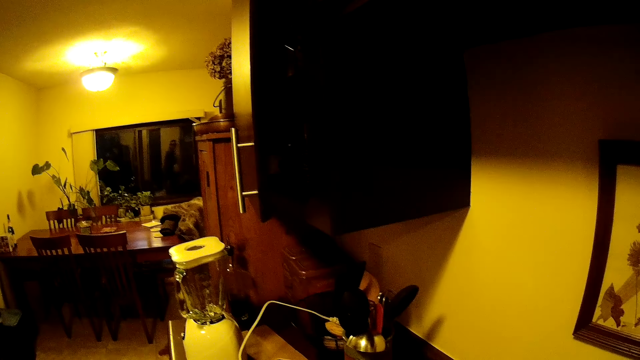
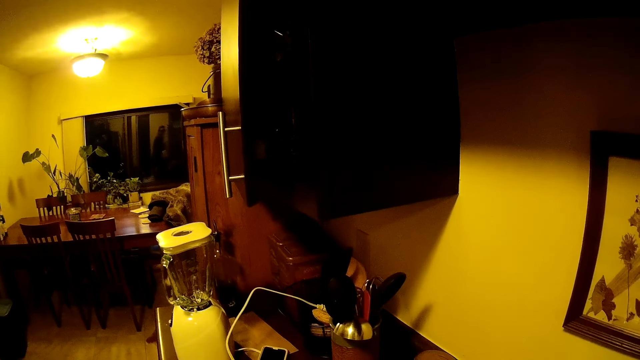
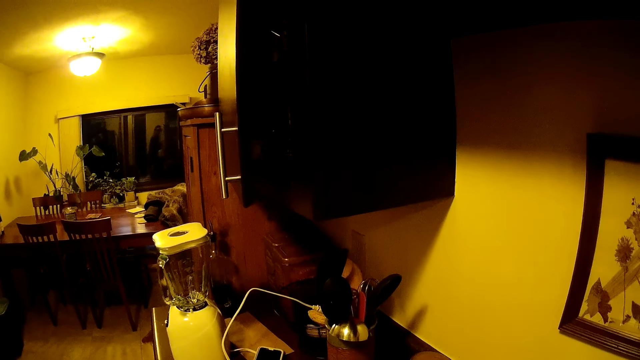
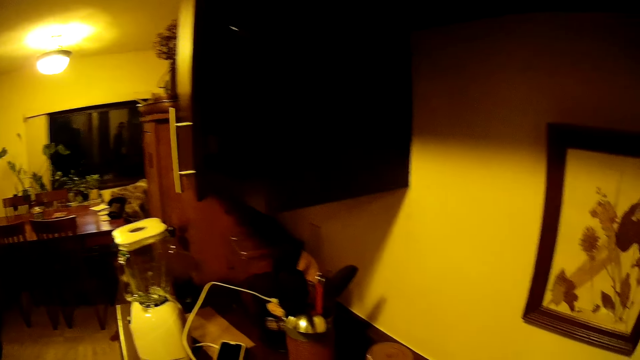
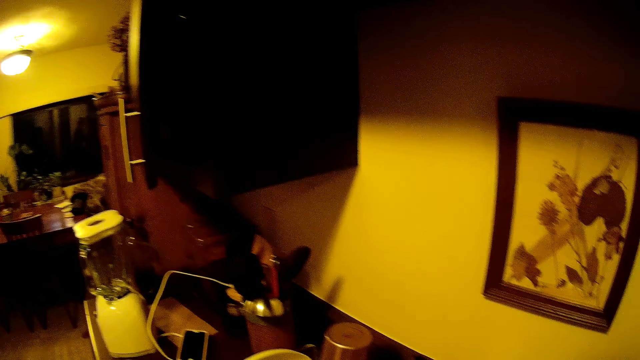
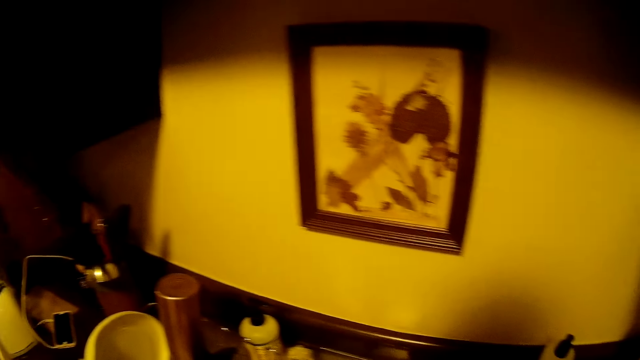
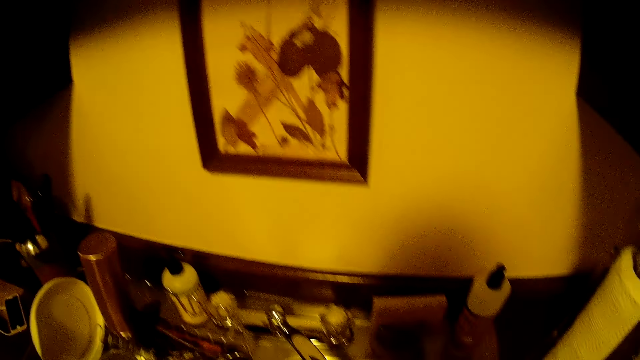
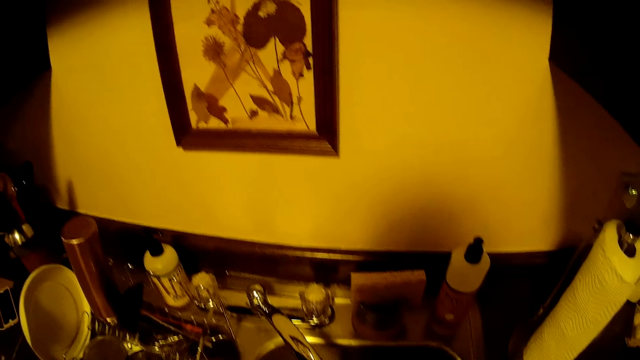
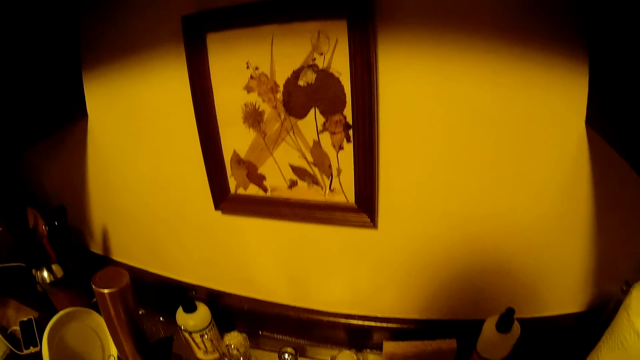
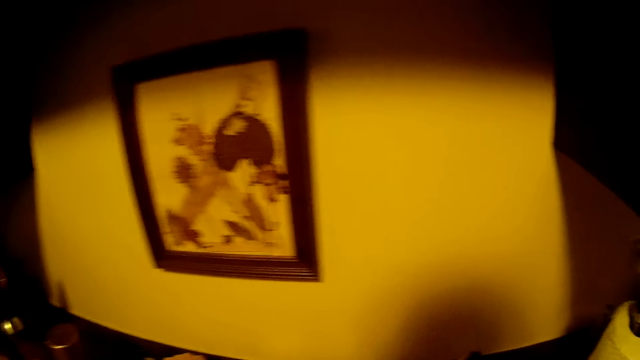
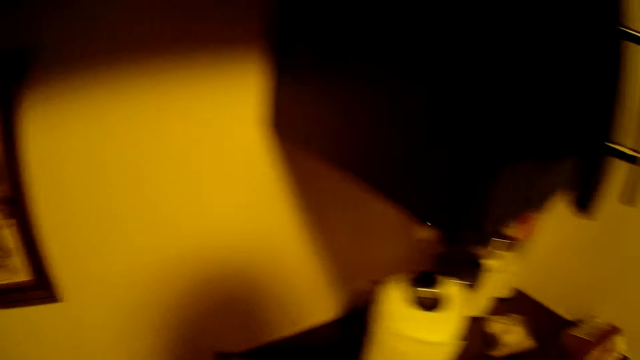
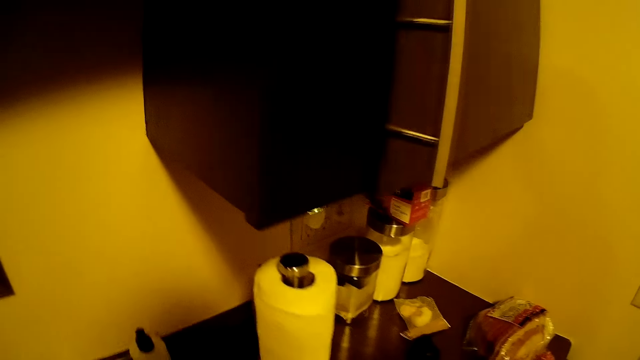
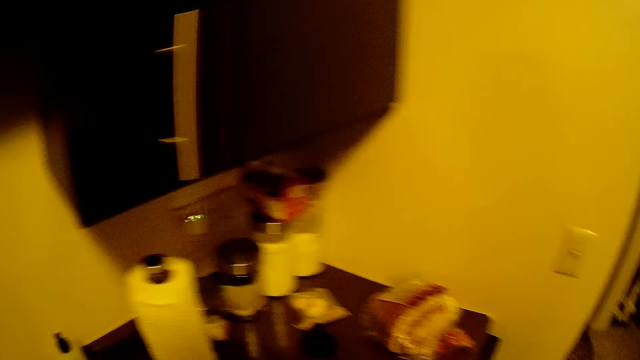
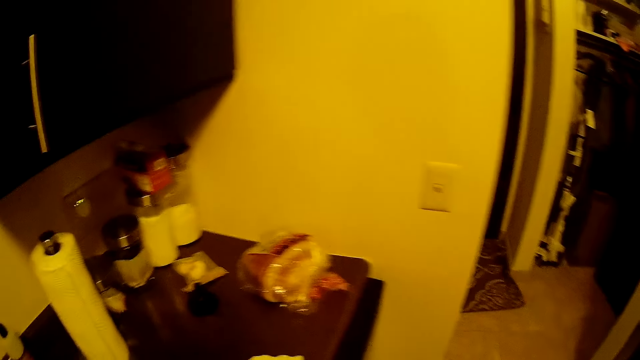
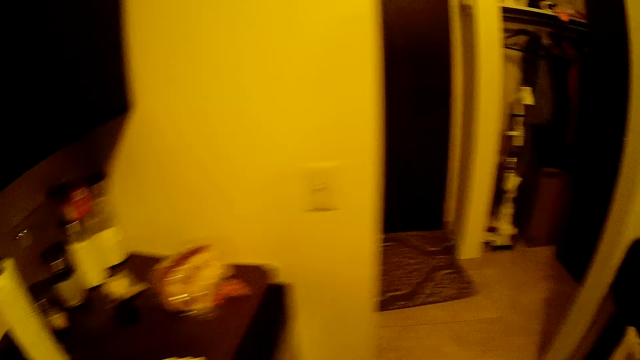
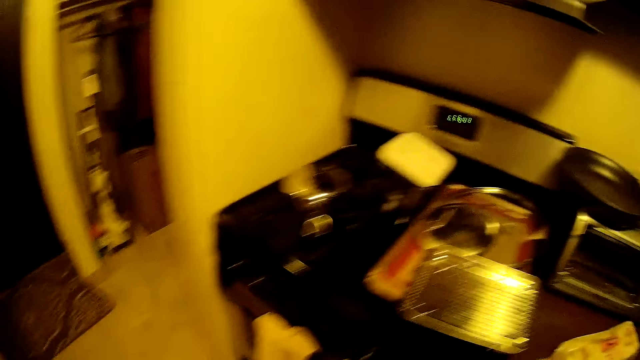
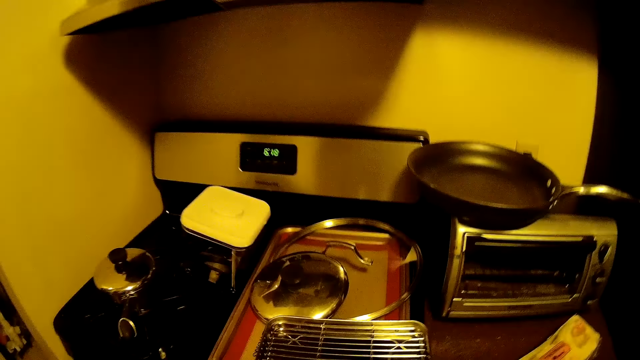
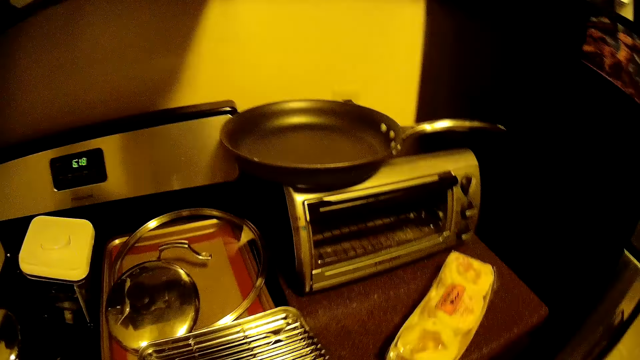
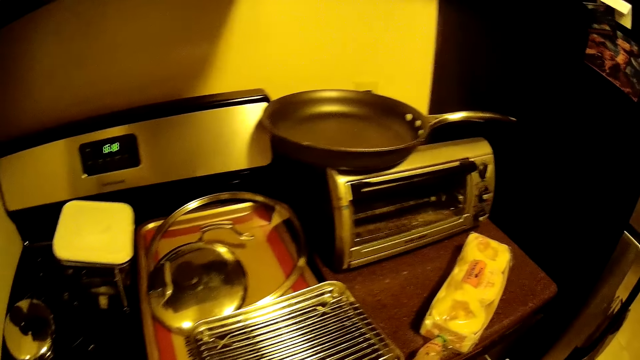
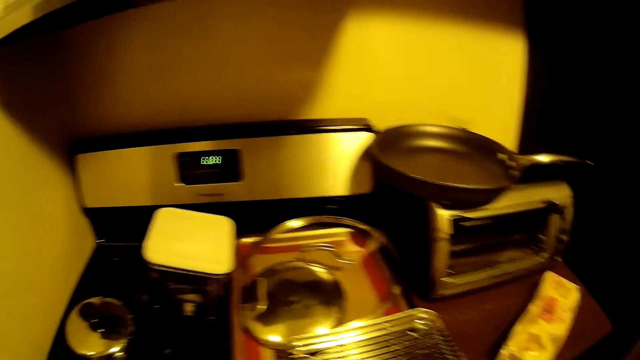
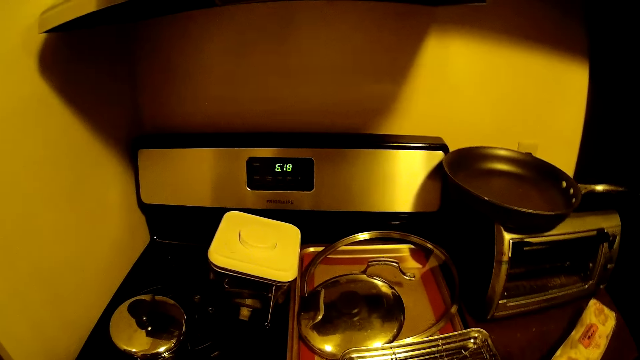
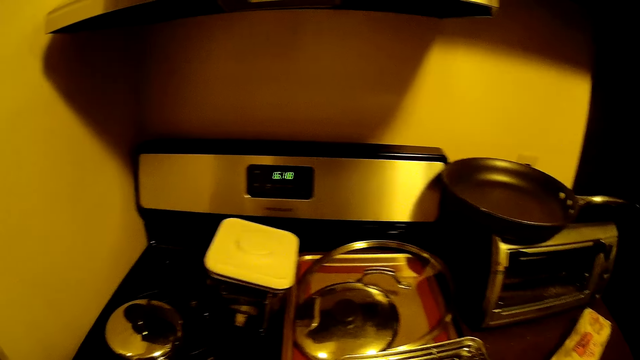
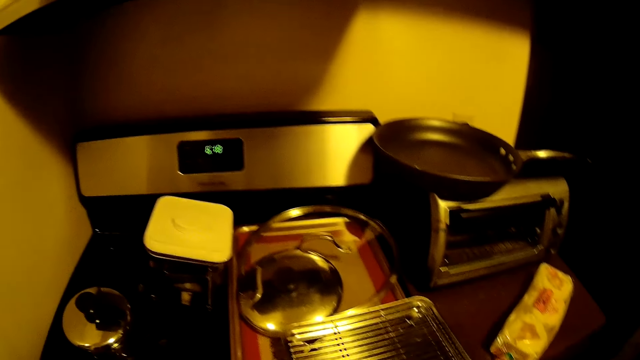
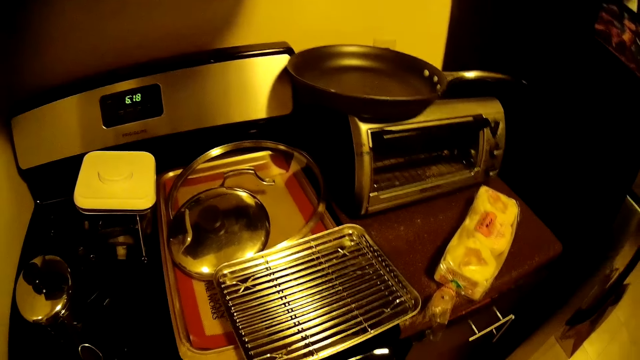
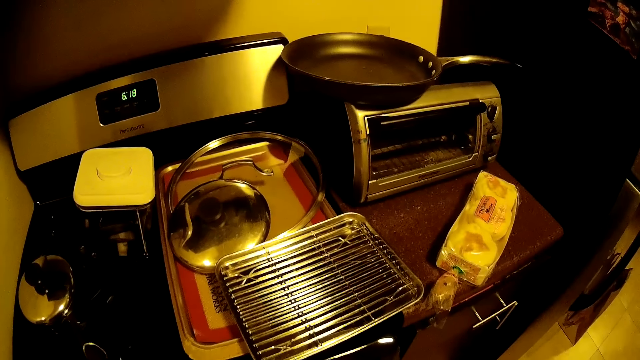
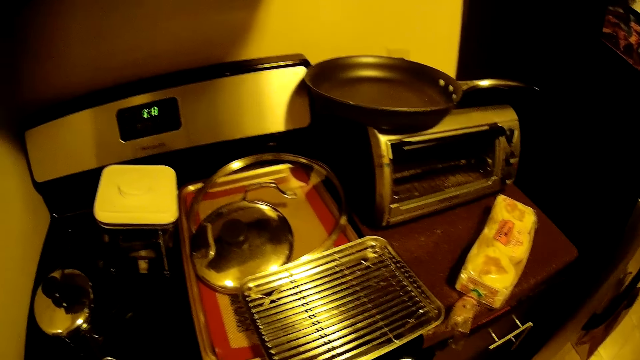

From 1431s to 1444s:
The camera wearer looks around. They pick up a toothpick from the counter. They look around.

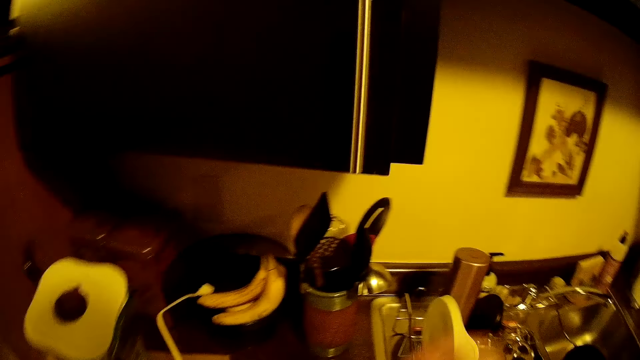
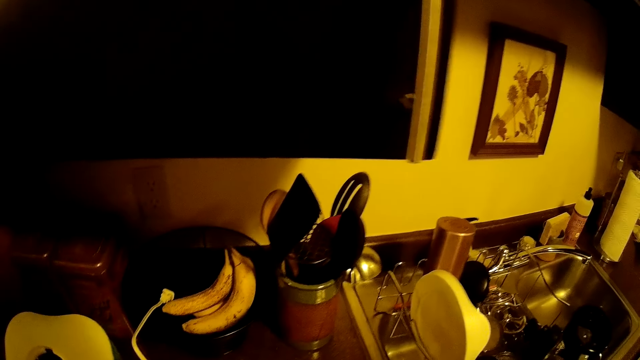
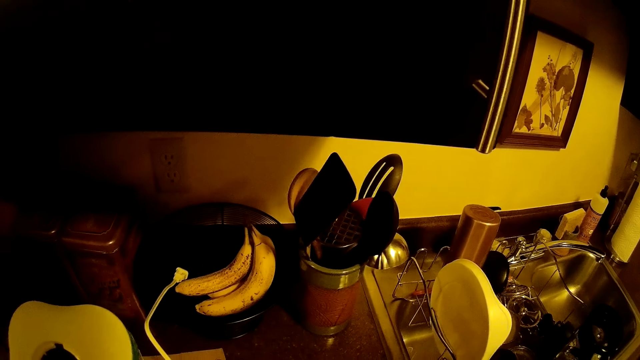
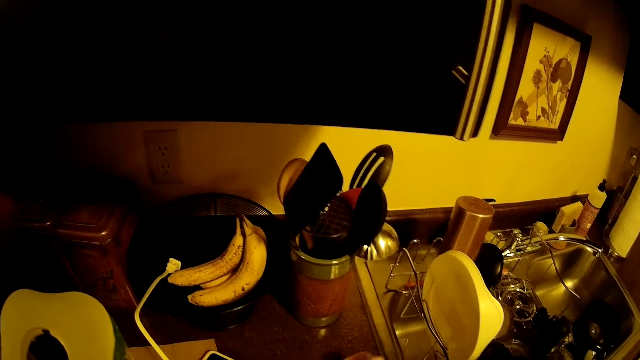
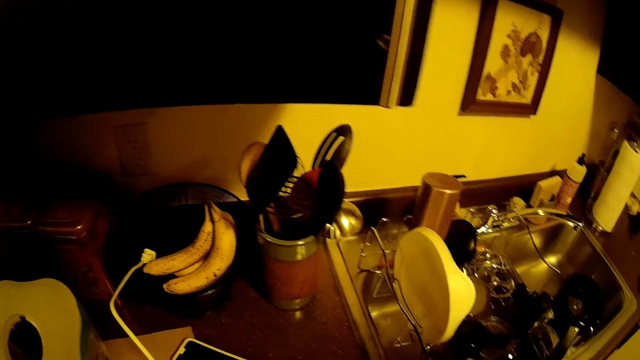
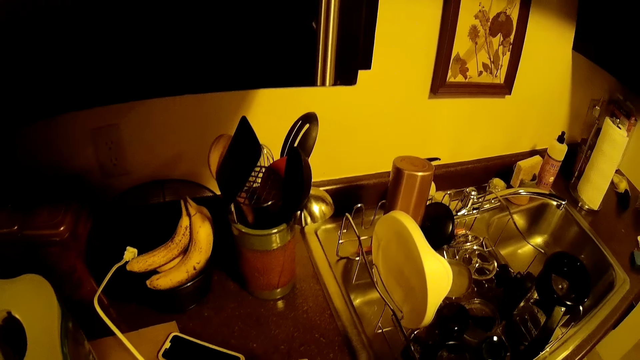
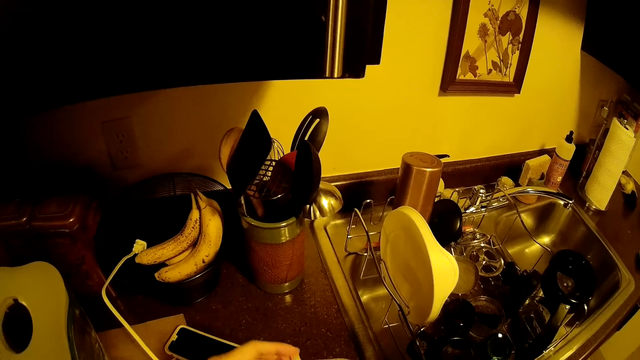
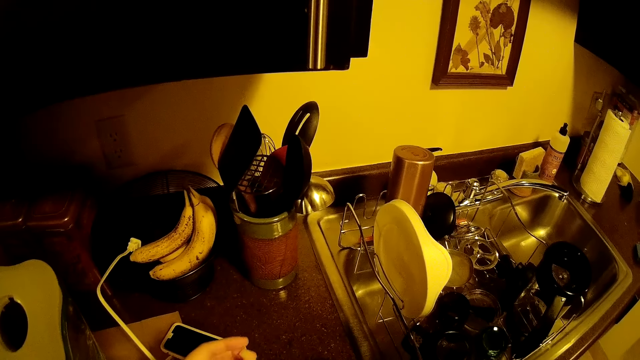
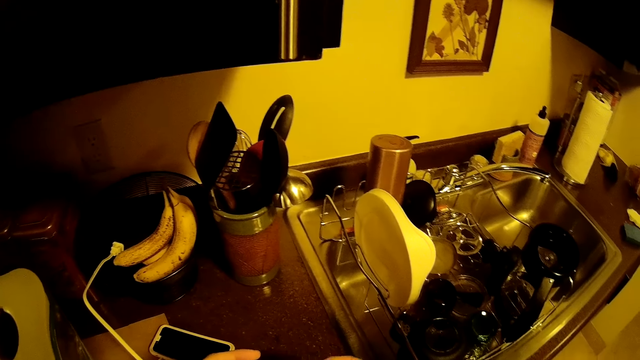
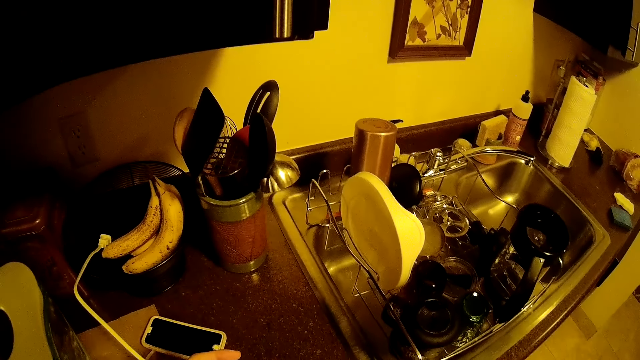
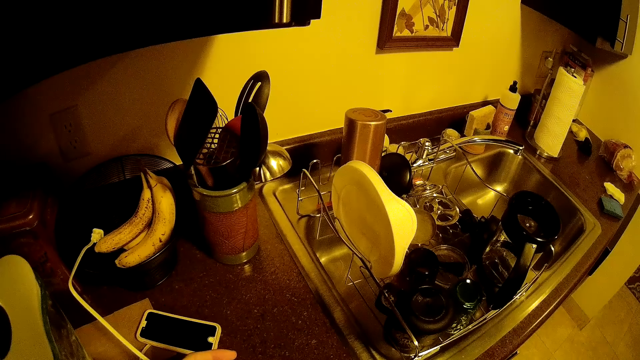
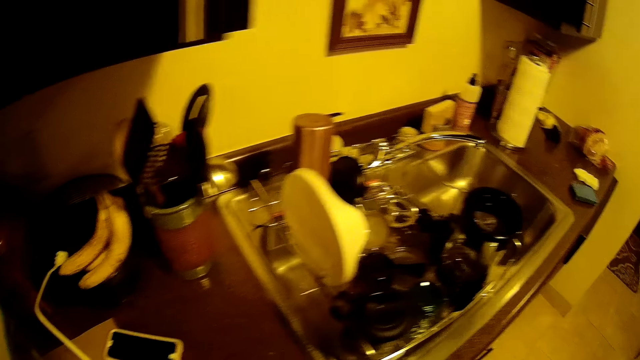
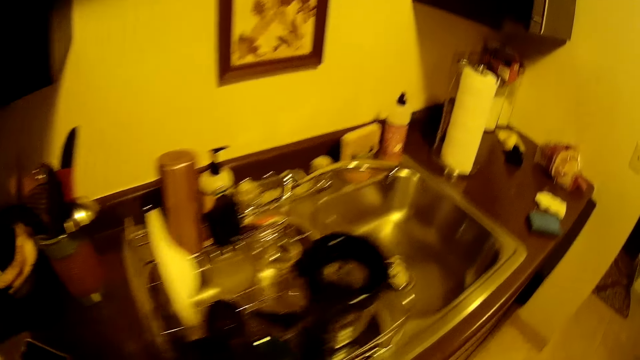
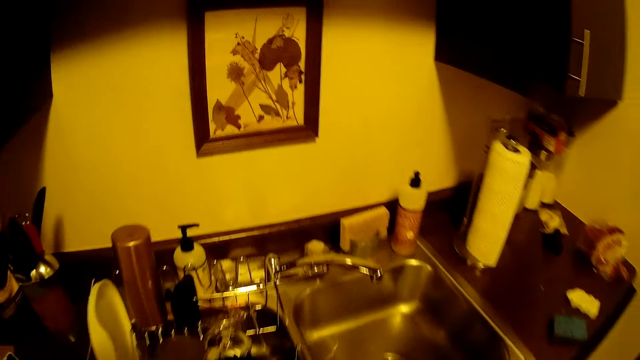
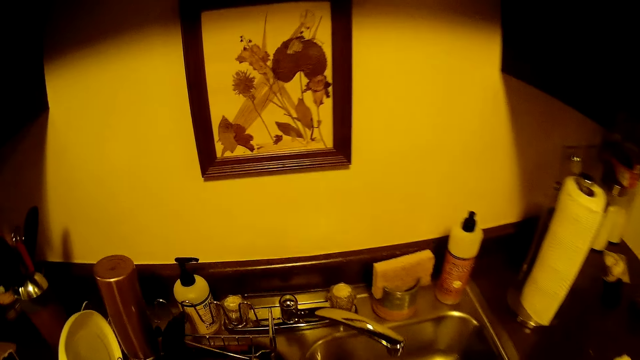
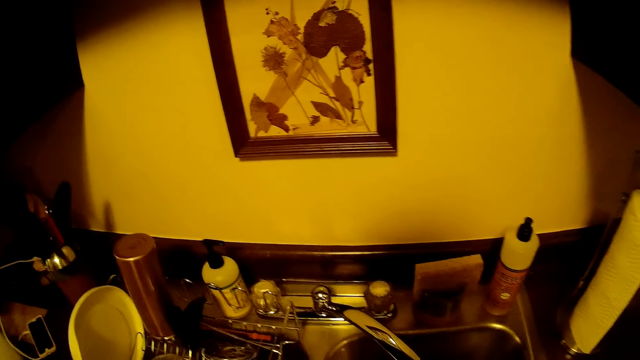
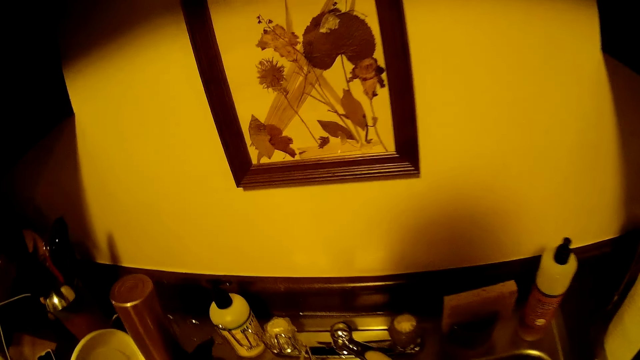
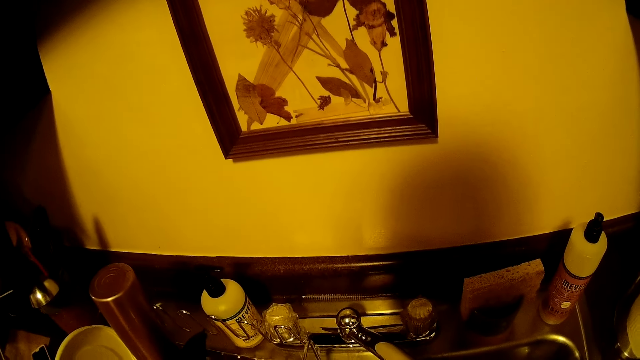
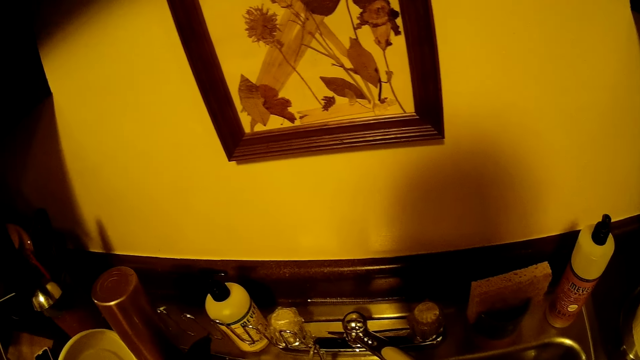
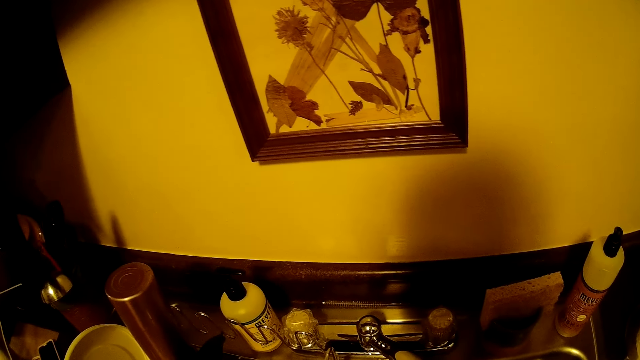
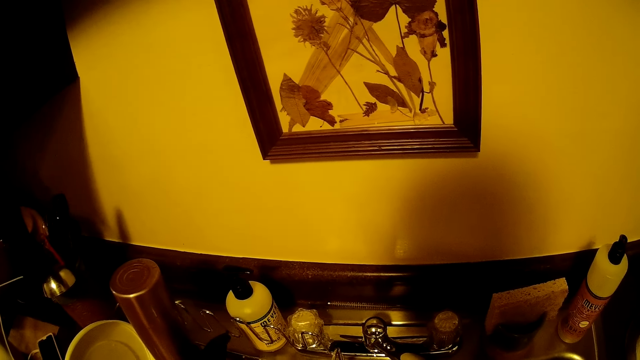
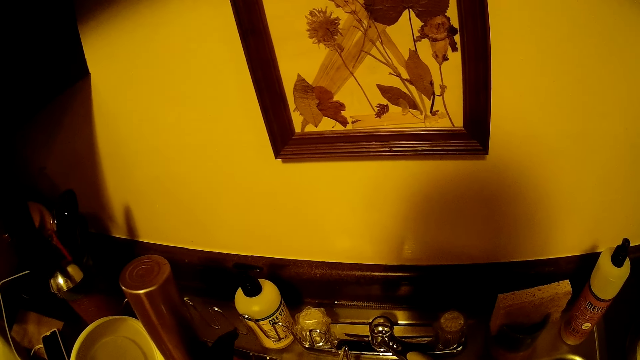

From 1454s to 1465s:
The camera wearer touches a phone from the counter.
